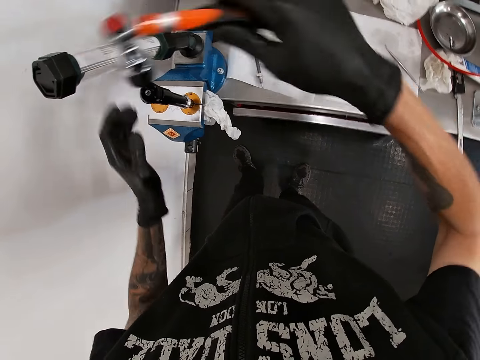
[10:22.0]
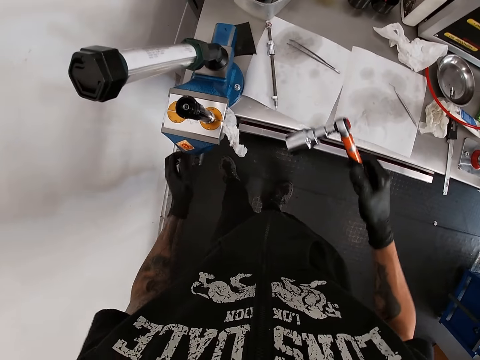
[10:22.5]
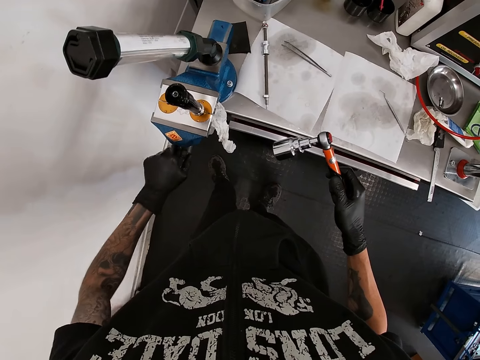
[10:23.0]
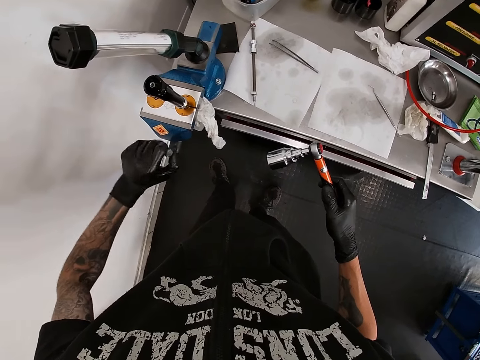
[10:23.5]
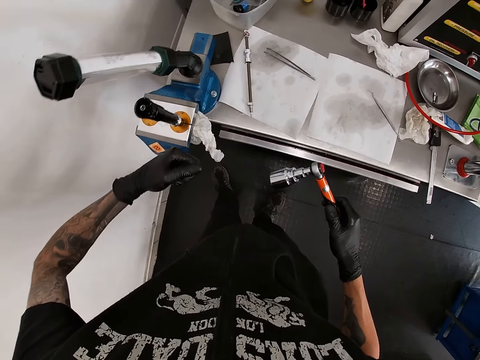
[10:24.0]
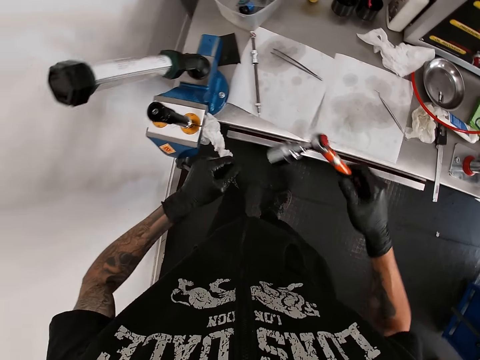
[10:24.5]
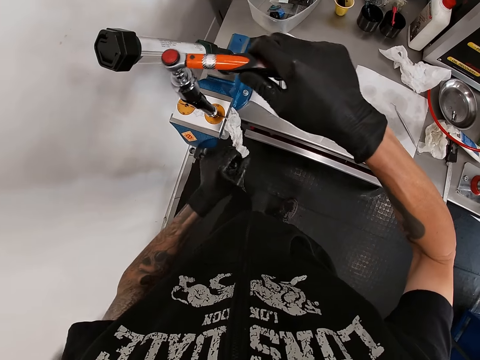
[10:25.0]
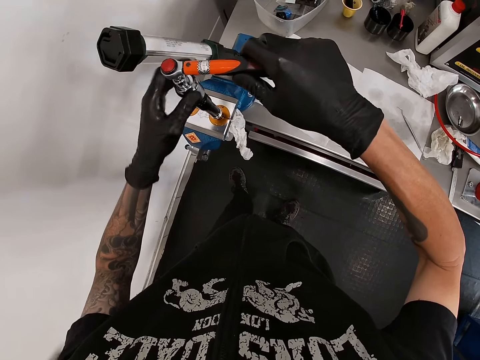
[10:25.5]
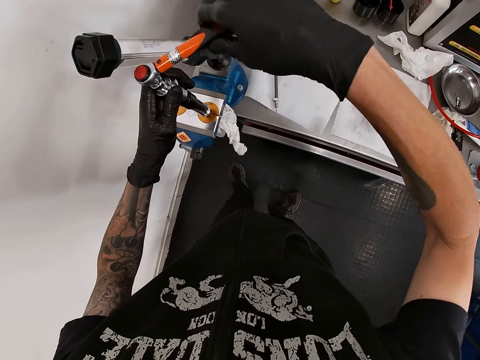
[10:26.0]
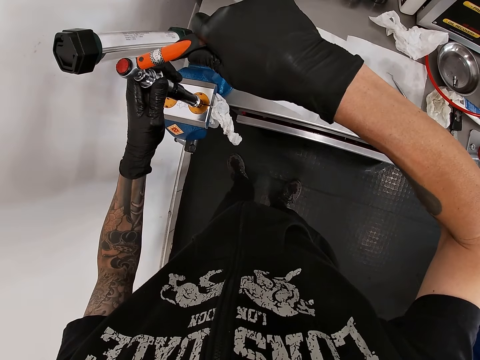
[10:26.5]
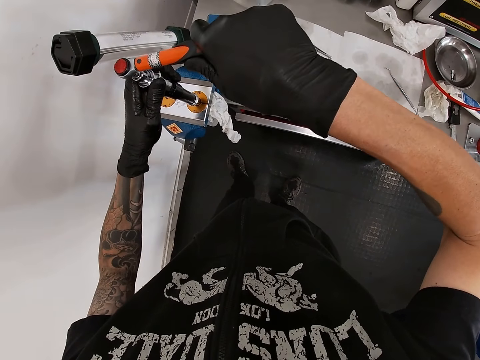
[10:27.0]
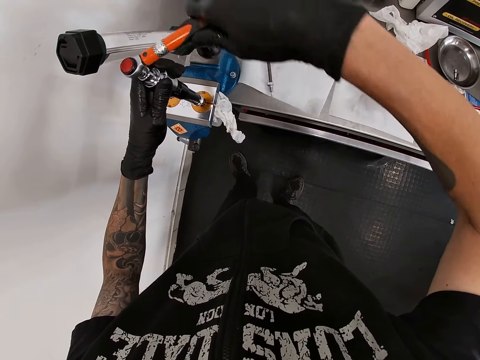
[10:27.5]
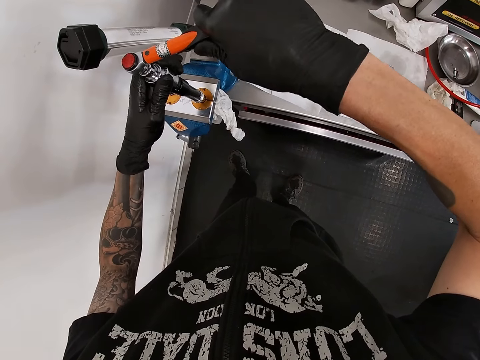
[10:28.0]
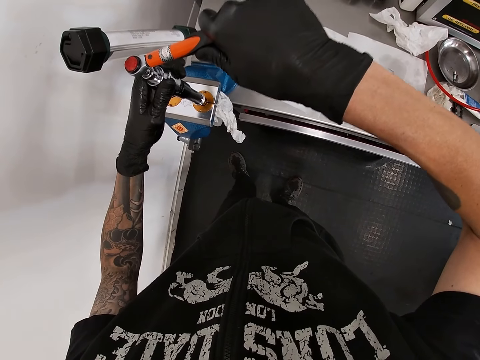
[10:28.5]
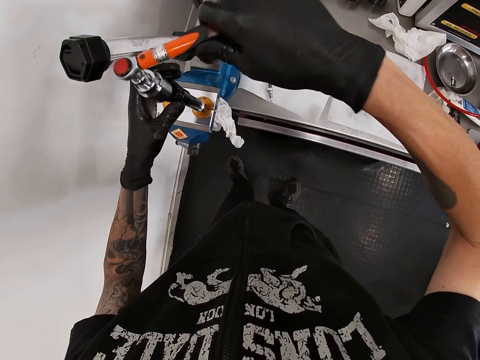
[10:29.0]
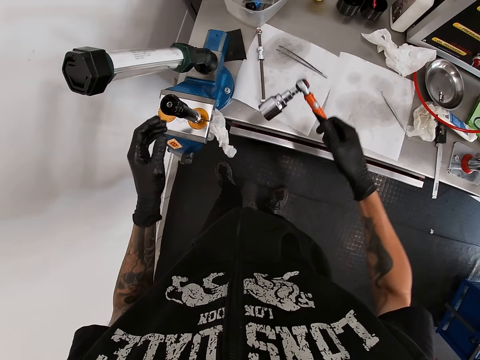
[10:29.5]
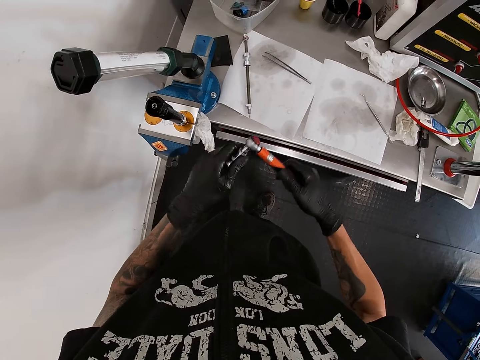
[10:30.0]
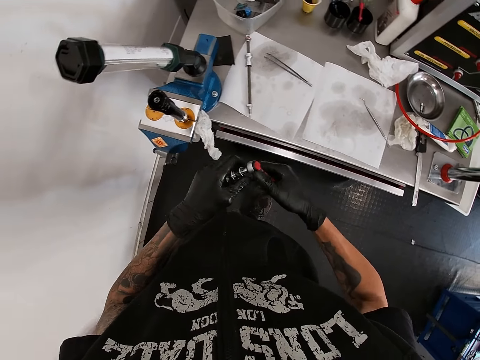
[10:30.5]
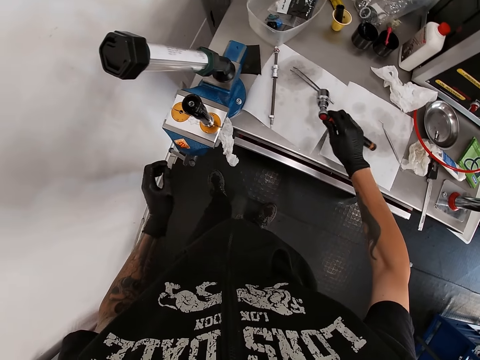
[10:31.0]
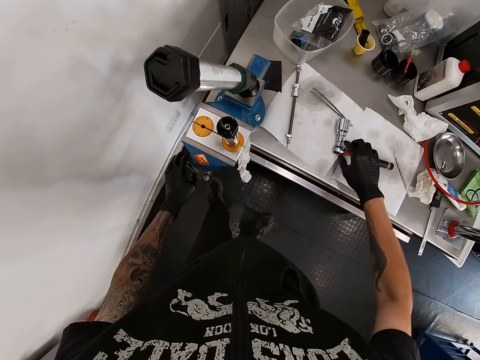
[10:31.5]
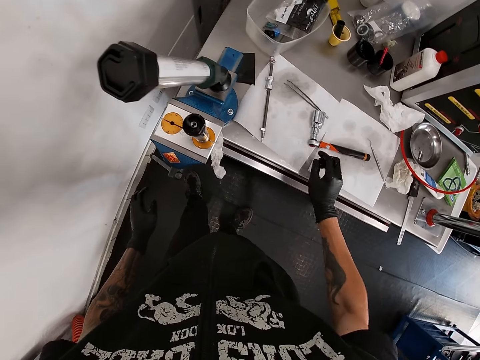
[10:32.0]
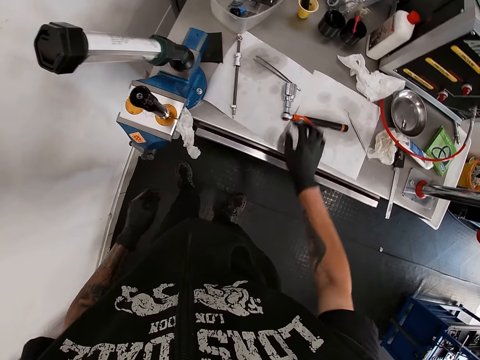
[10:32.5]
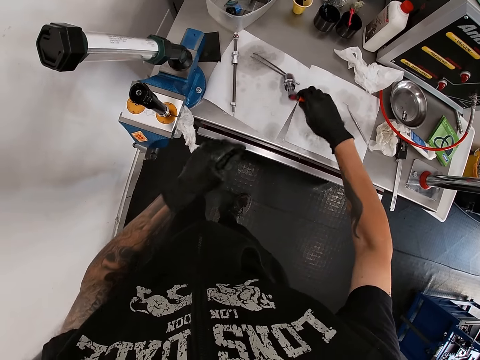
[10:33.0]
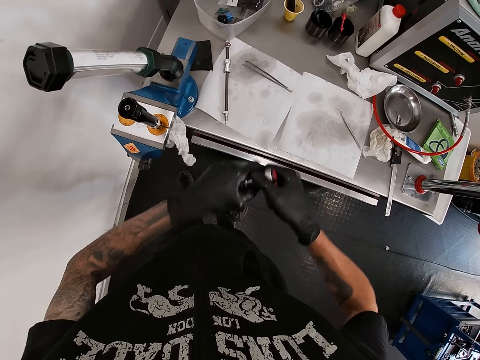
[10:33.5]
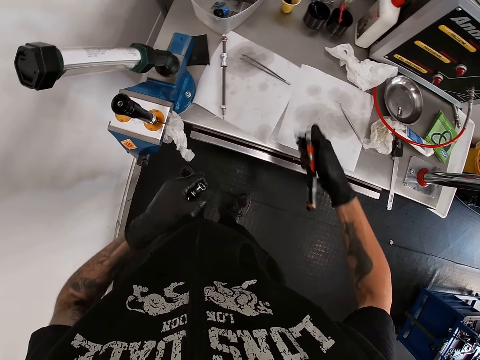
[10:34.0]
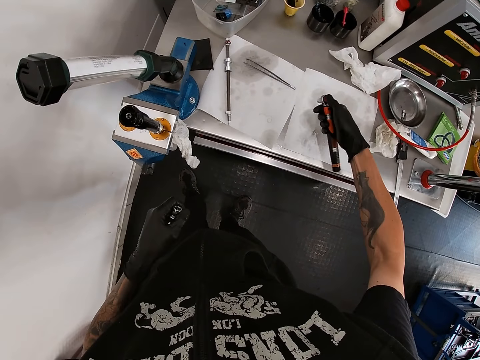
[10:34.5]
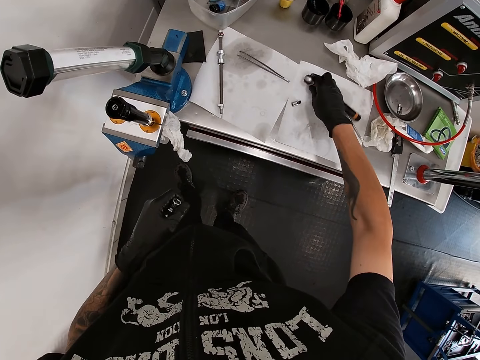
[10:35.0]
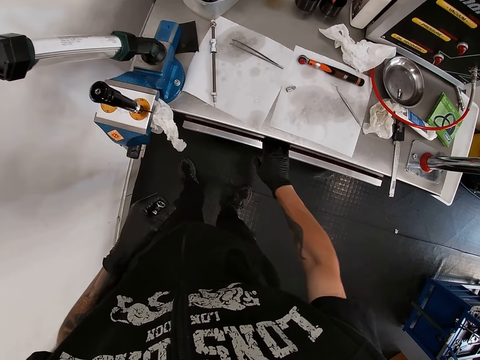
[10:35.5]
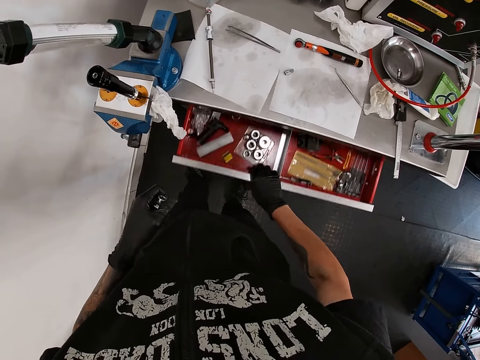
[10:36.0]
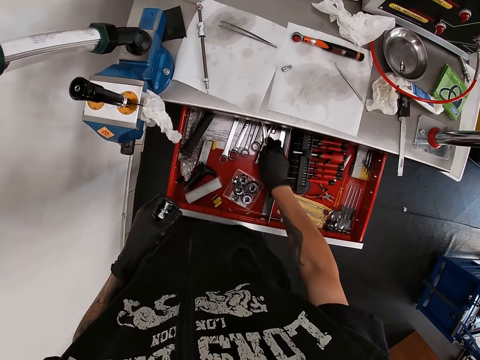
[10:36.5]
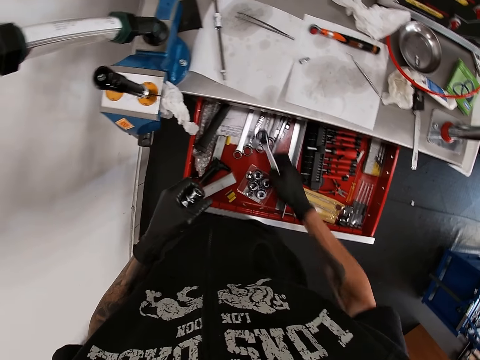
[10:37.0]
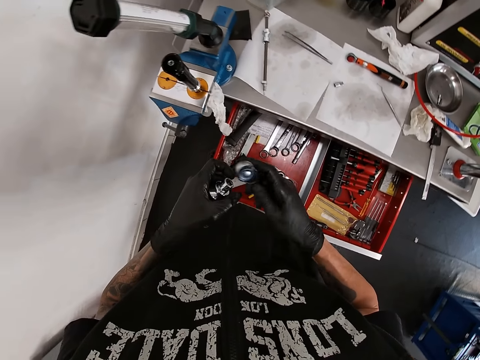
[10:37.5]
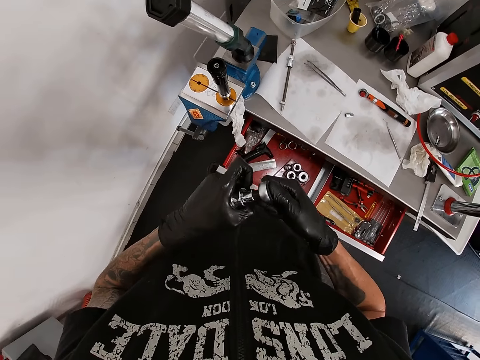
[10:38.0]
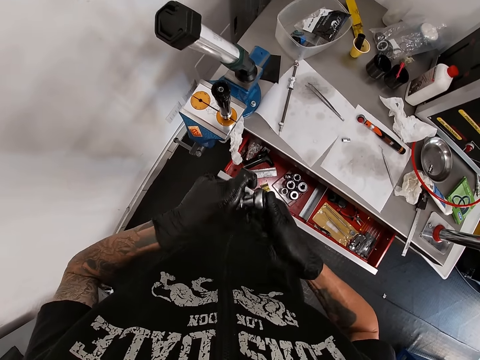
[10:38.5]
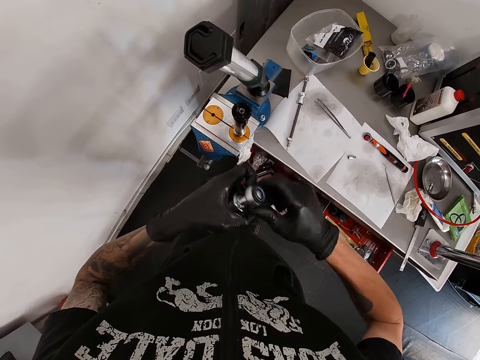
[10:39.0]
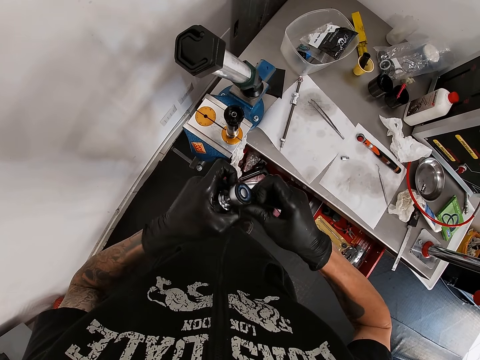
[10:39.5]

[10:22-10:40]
The camera wearer removes the torque wrench from the pump tube with his right hand. He adjusts the handle on the table vice with his left hand. He adjusts the bolt. He tightens the pump tube with the torque wrench in both hands. He removes the torque wrench from the pump tube with his right hand. He holds the torque. He drops the torque wrench on the table with his right hand. He picks up the torque wrench on the table with his right hand. He removes the socket on the torque wrench with his left hand. He drops the bolt on the surface. He removes the socket extension from the torque wrench in his right hand. He drops the torque wrench on the table with his right hand. He opens the table drawer with his right hand. He picks a ratchet wrench from the table drawer with his right hand. He fixes the socket in his left hand with the ratchet wrench in his right hand.

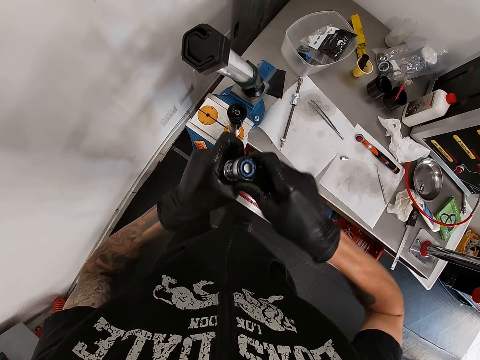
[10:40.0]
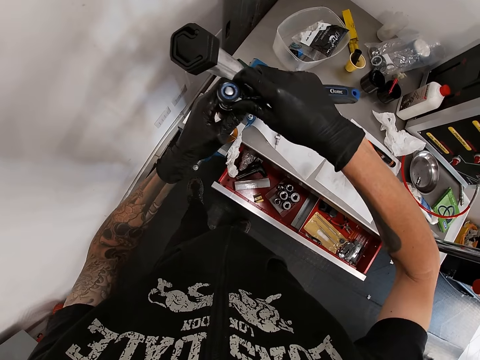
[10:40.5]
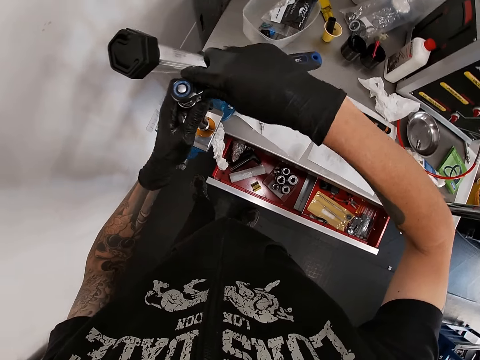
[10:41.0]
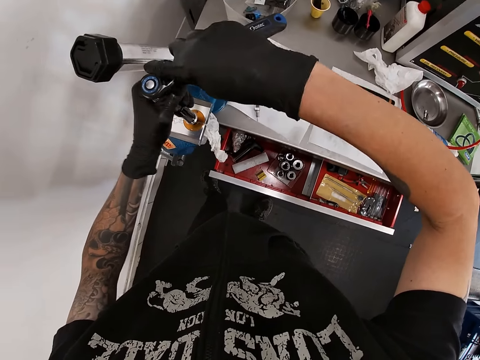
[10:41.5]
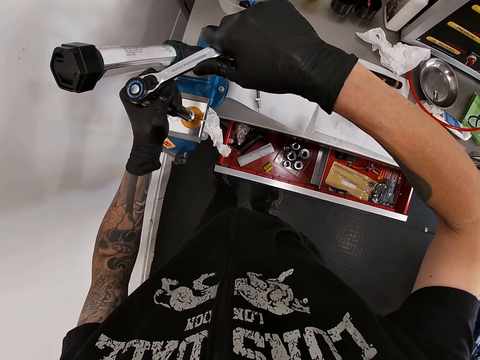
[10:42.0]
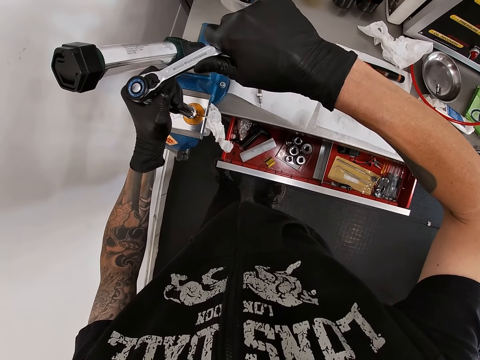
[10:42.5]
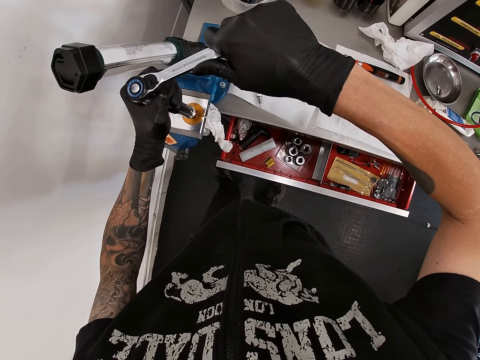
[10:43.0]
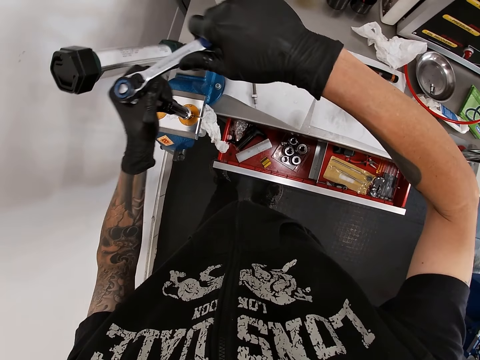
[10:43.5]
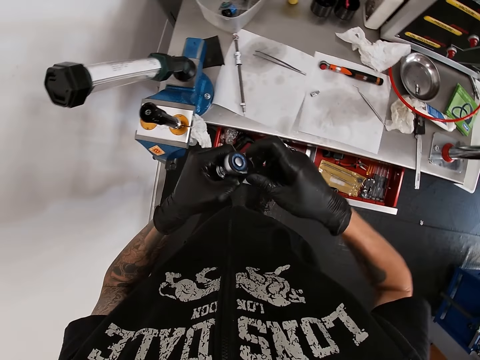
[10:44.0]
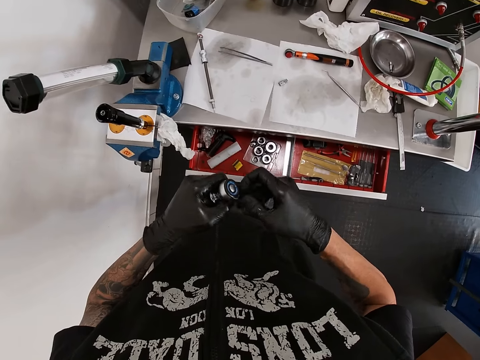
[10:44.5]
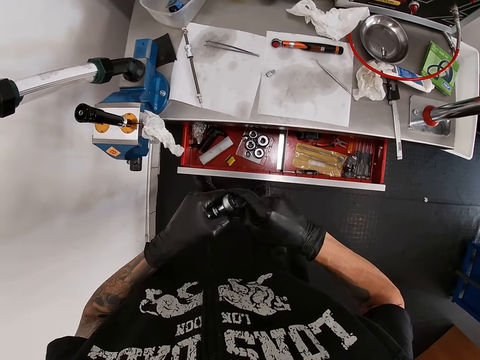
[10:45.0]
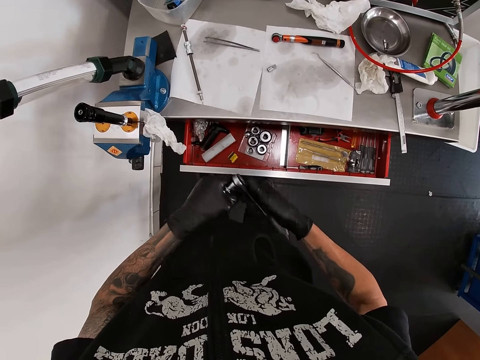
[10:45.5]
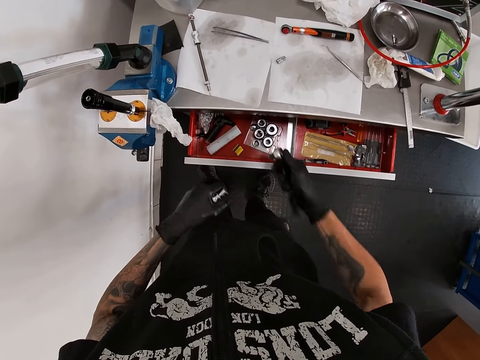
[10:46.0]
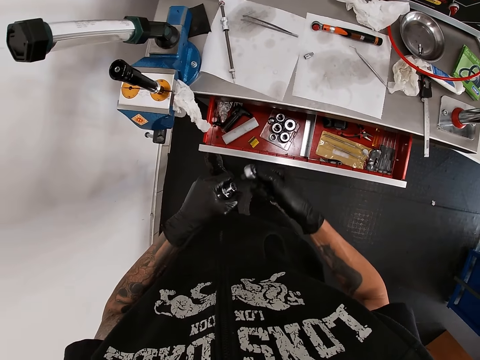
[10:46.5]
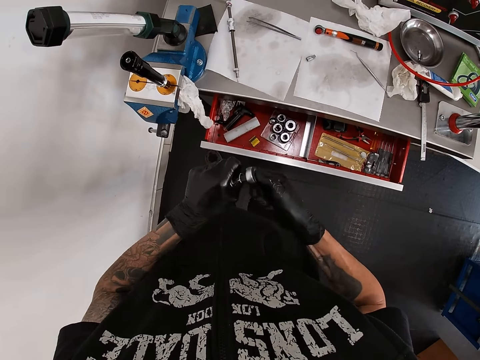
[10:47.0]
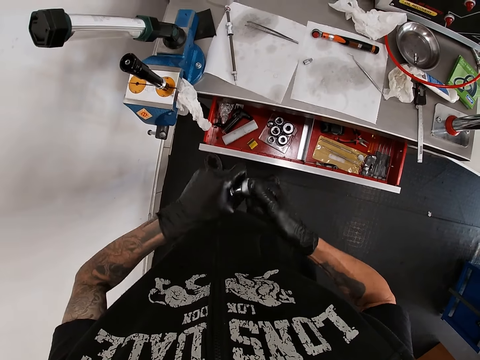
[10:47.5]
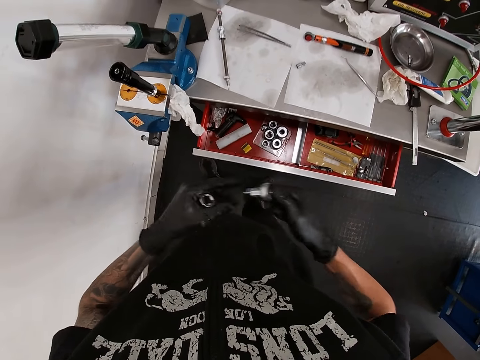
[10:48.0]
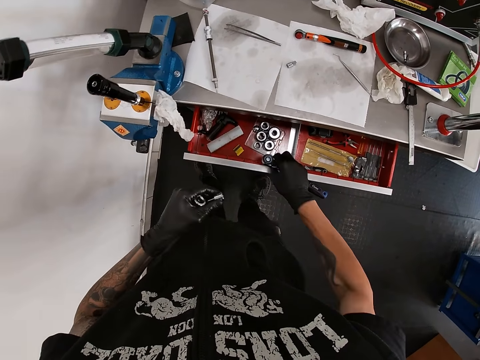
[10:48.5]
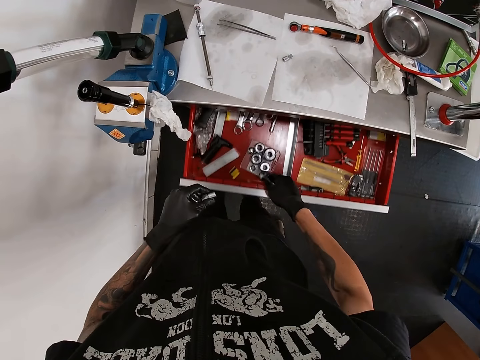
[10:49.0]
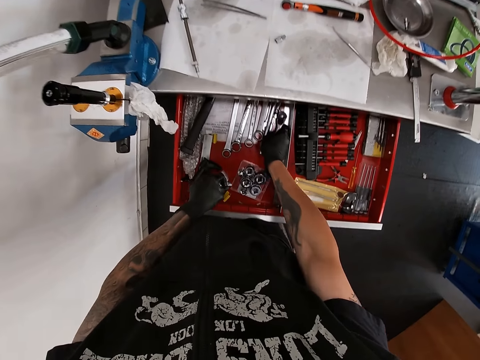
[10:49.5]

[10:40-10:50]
The camera wearer adjusts the bolt. He tightens the pump tube with the ratchet wrench in both hands. He removes the ratchet wrench from the pump tube with both hands. He removes the socket with his left hand from the ratchet wrench in his right hand. He removes the socket extension from the socket in his left hand with the ratchet wrench in his right hand. He opens the table drawer with his right hand. He drops the ratchet wrench in the table drawer with his right hand.
